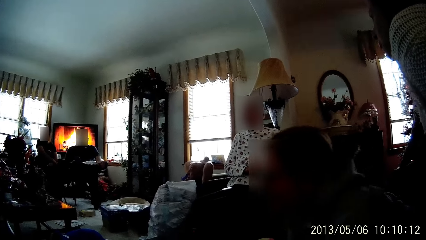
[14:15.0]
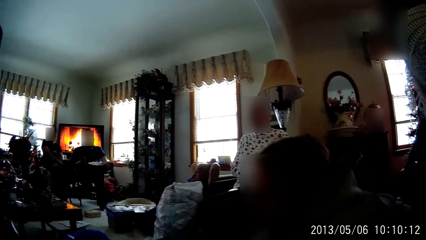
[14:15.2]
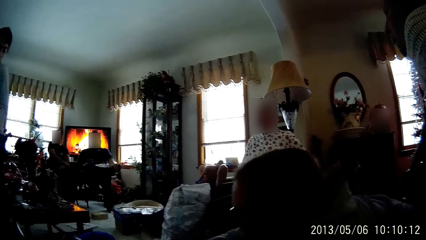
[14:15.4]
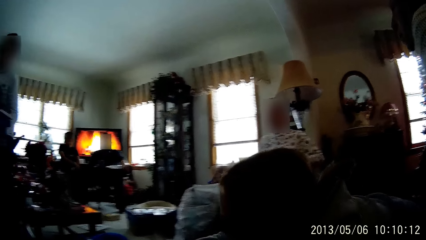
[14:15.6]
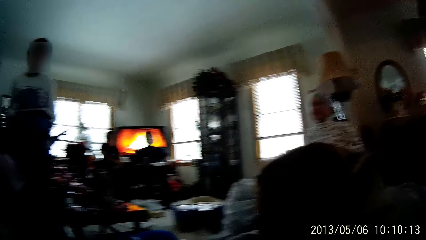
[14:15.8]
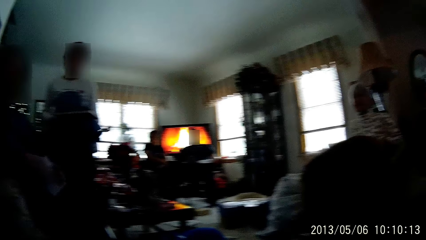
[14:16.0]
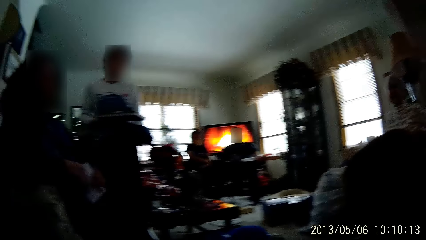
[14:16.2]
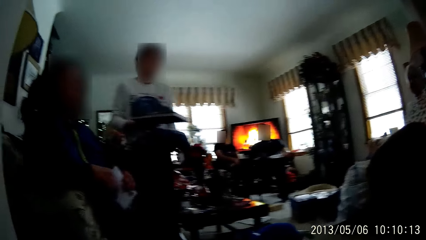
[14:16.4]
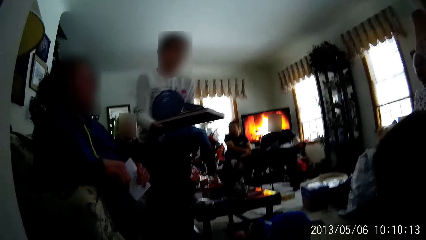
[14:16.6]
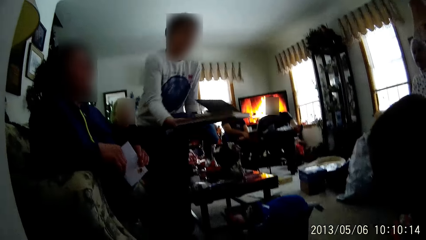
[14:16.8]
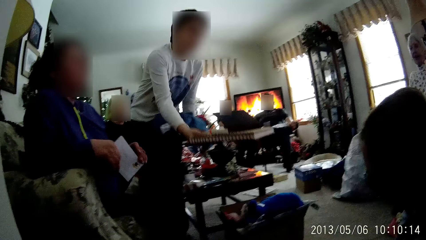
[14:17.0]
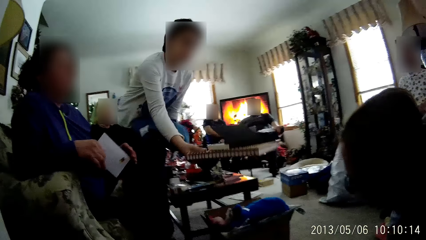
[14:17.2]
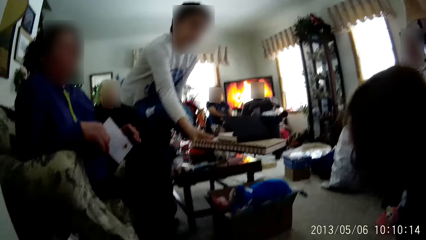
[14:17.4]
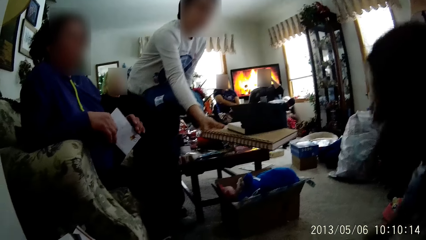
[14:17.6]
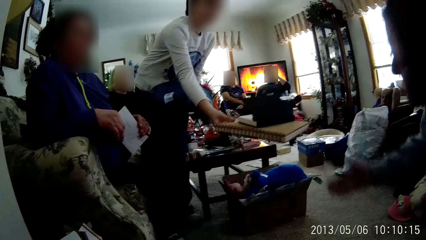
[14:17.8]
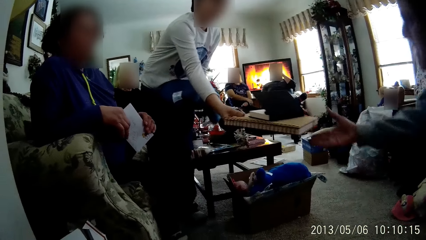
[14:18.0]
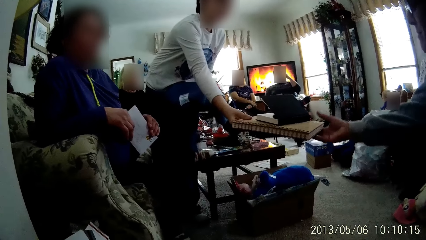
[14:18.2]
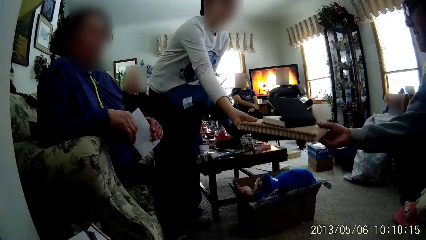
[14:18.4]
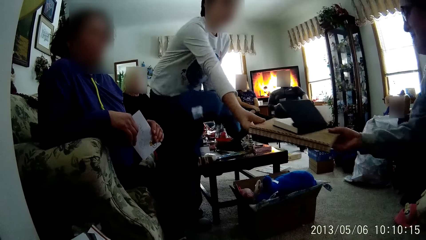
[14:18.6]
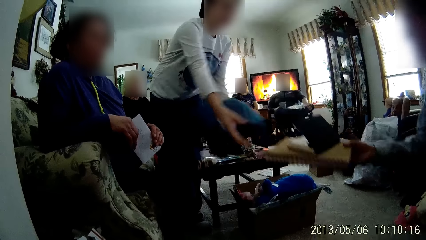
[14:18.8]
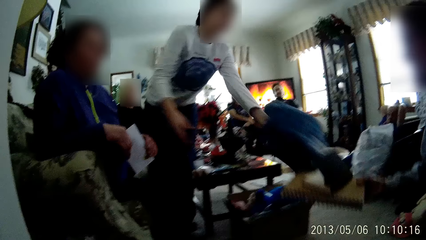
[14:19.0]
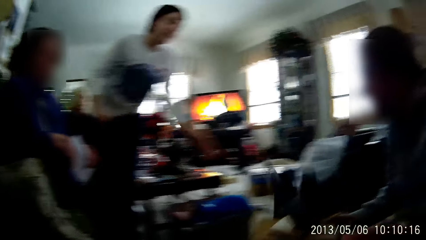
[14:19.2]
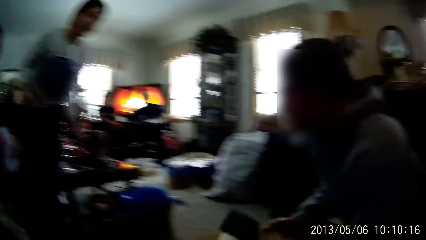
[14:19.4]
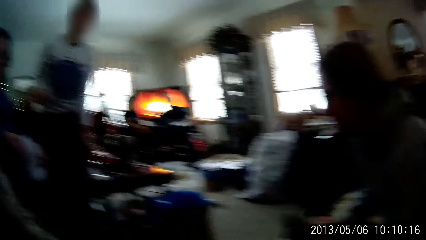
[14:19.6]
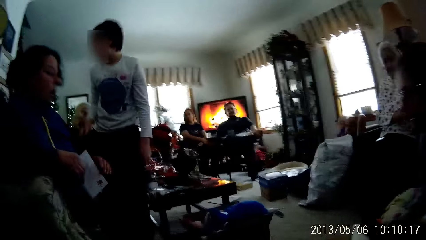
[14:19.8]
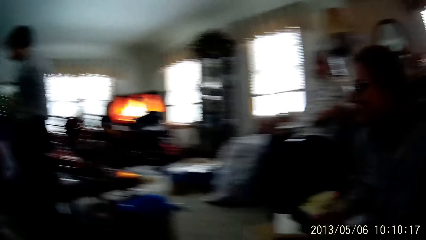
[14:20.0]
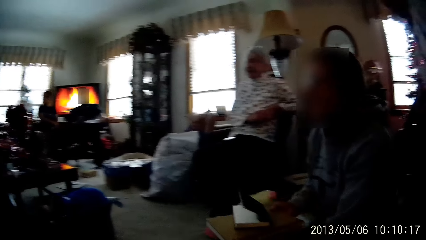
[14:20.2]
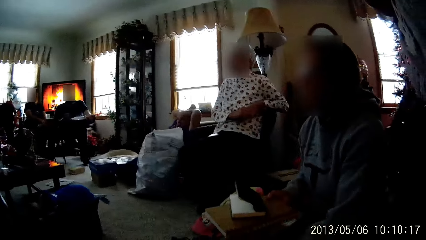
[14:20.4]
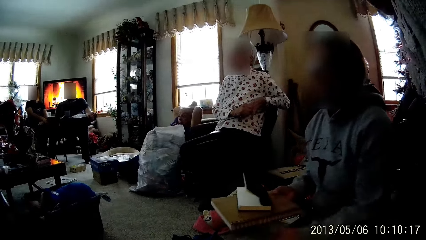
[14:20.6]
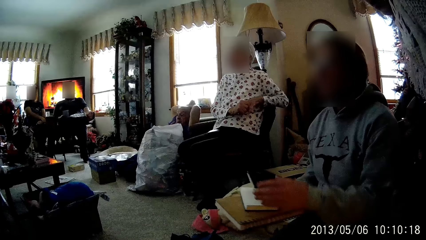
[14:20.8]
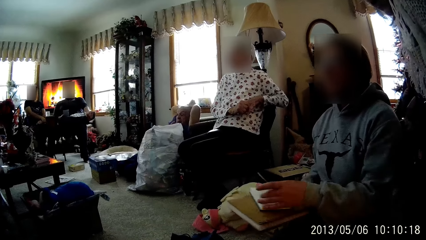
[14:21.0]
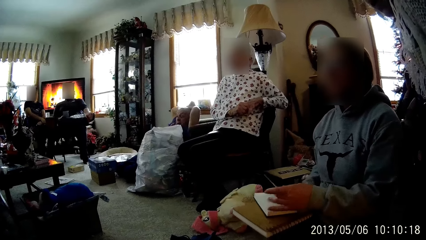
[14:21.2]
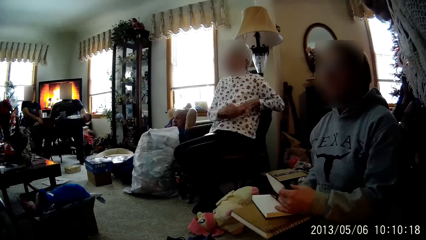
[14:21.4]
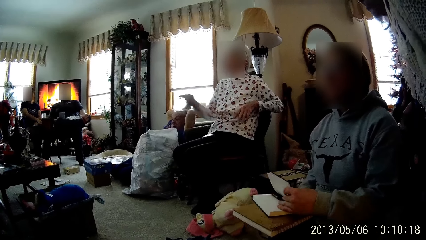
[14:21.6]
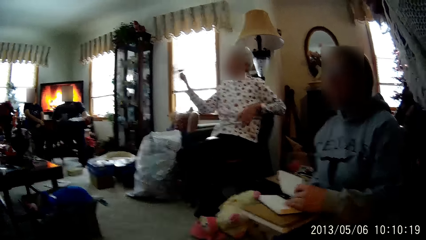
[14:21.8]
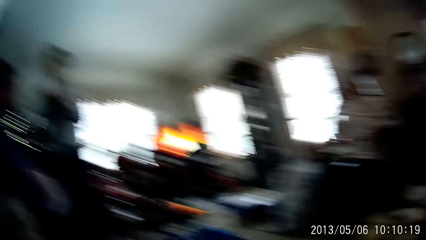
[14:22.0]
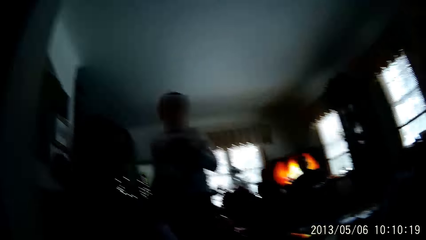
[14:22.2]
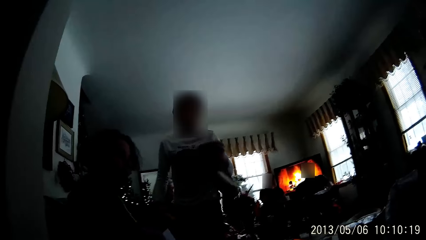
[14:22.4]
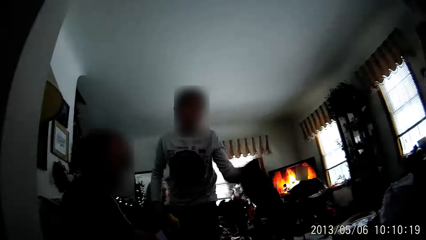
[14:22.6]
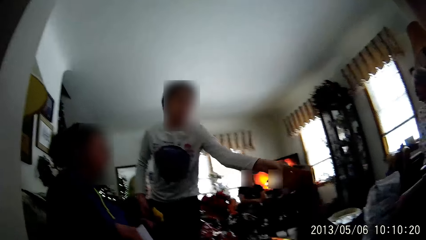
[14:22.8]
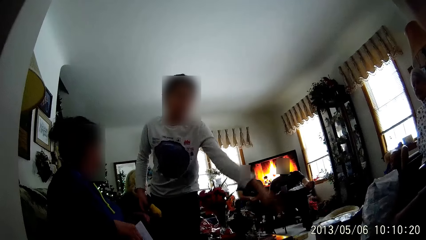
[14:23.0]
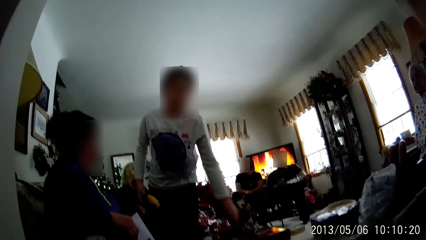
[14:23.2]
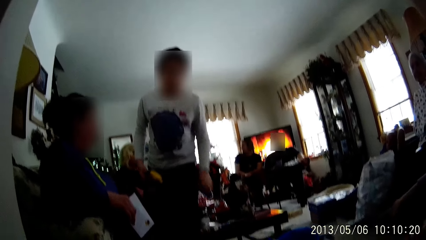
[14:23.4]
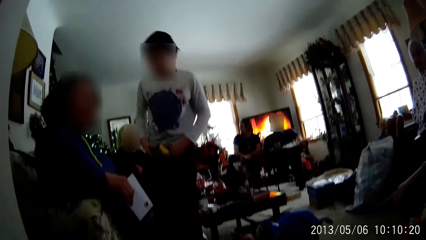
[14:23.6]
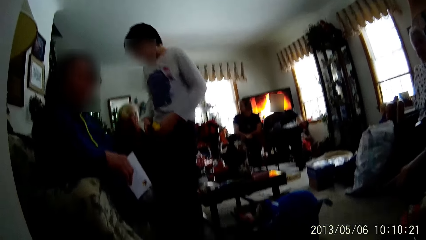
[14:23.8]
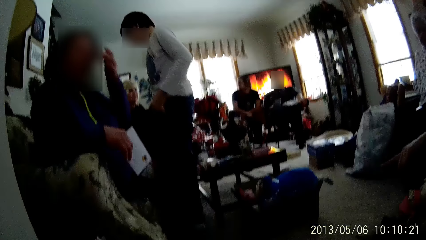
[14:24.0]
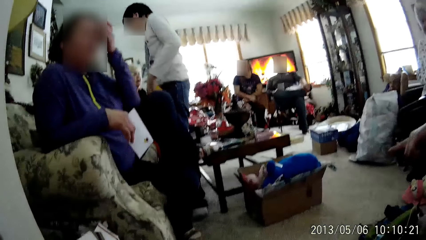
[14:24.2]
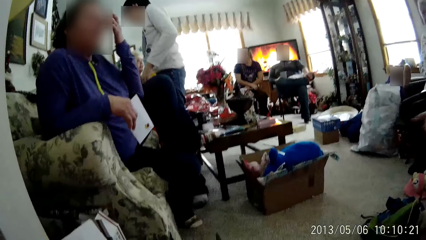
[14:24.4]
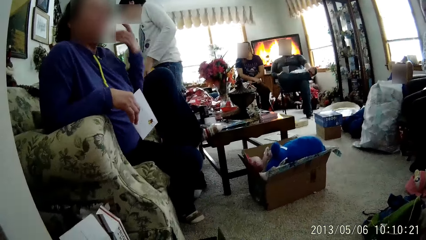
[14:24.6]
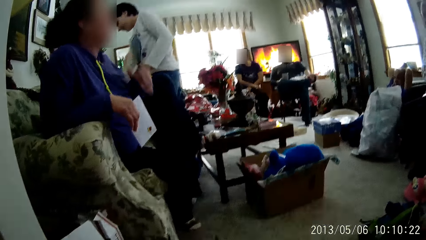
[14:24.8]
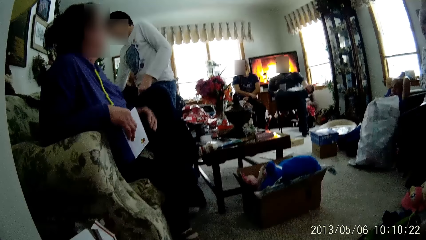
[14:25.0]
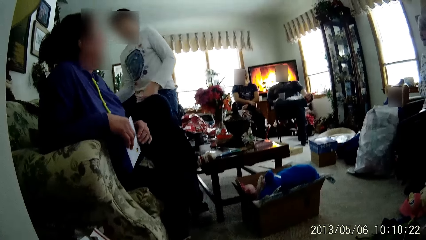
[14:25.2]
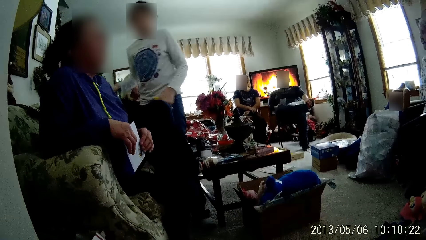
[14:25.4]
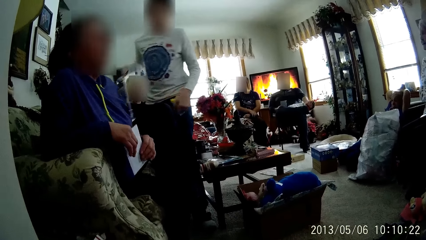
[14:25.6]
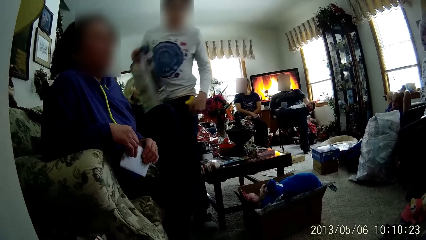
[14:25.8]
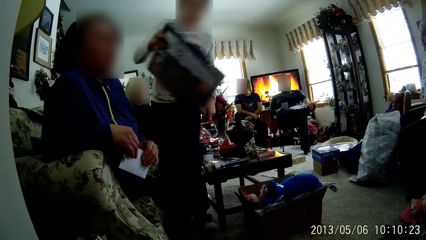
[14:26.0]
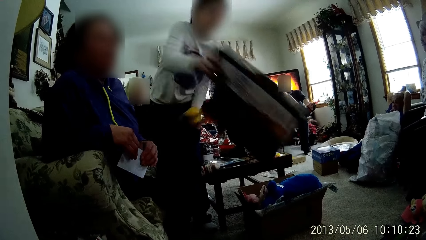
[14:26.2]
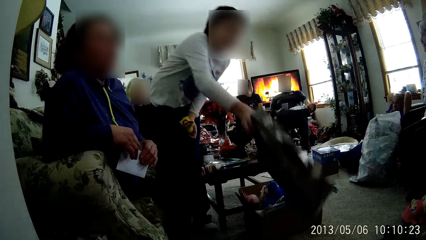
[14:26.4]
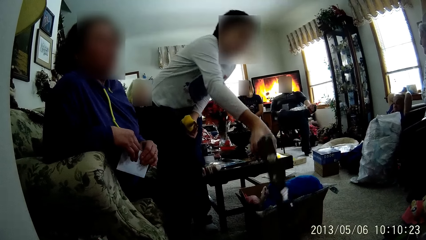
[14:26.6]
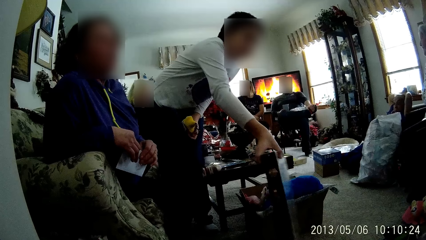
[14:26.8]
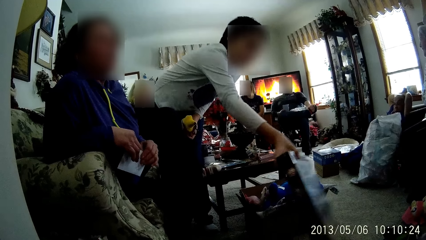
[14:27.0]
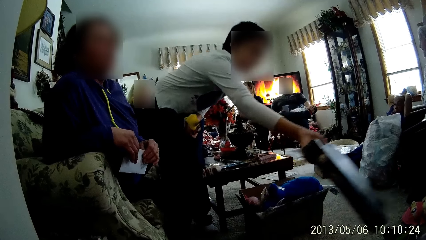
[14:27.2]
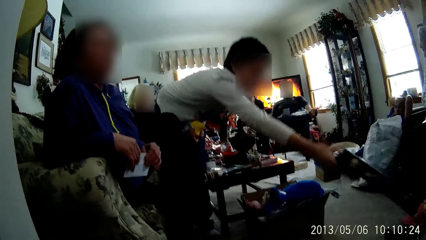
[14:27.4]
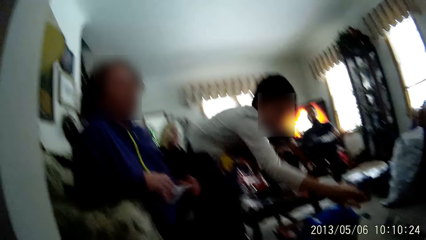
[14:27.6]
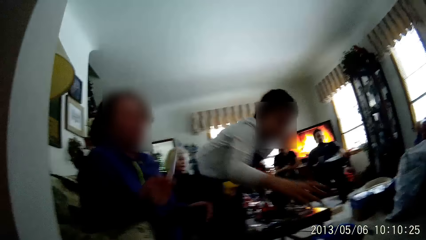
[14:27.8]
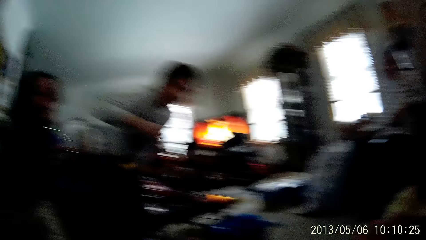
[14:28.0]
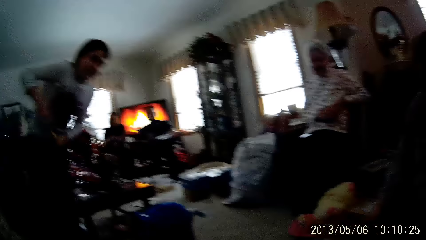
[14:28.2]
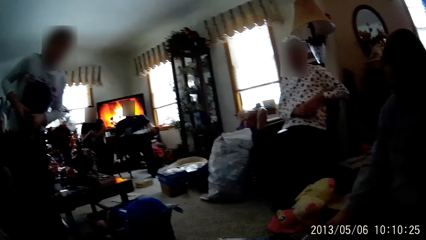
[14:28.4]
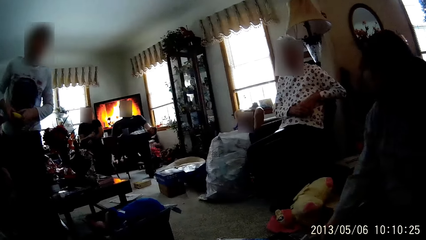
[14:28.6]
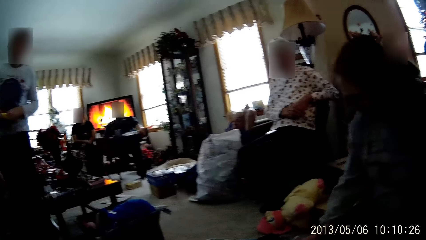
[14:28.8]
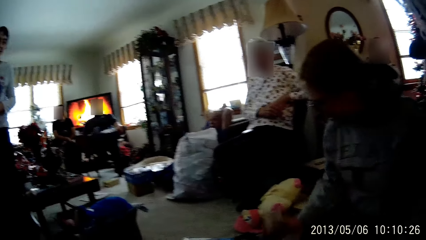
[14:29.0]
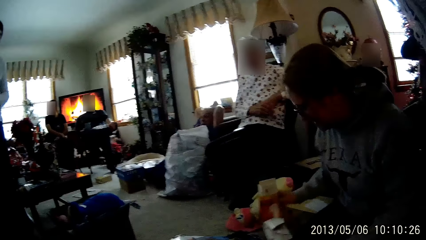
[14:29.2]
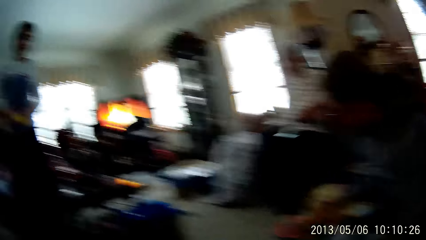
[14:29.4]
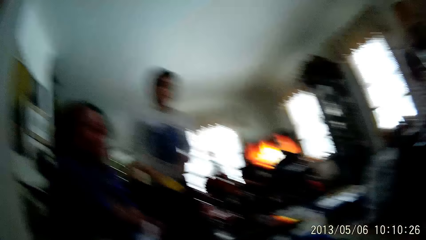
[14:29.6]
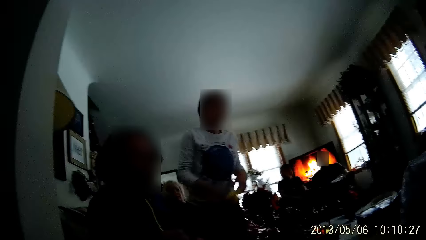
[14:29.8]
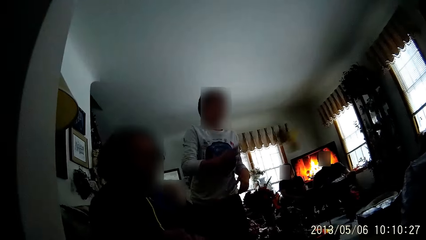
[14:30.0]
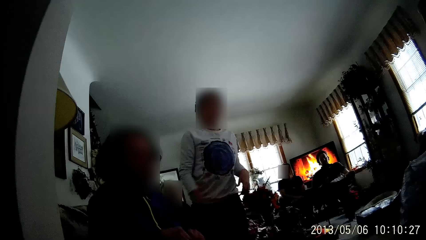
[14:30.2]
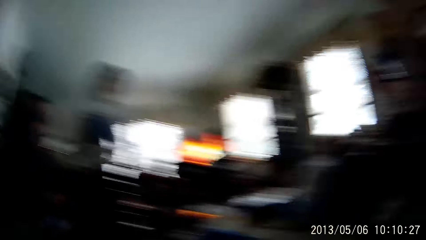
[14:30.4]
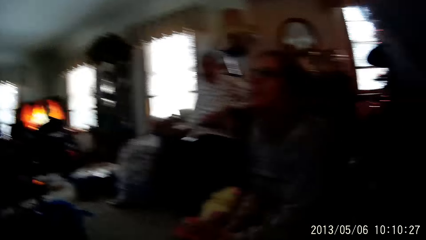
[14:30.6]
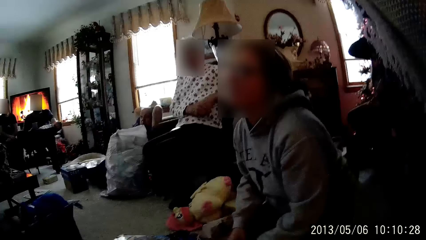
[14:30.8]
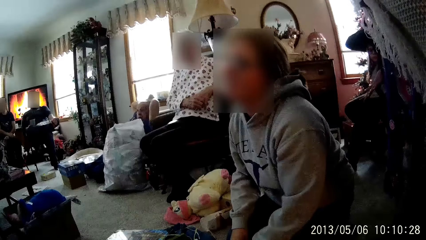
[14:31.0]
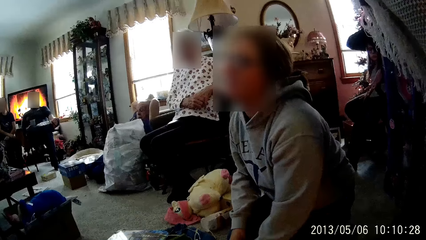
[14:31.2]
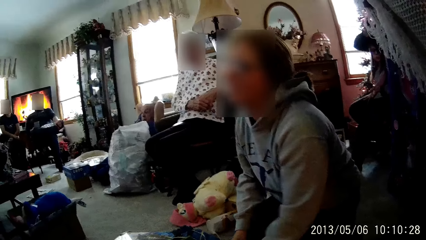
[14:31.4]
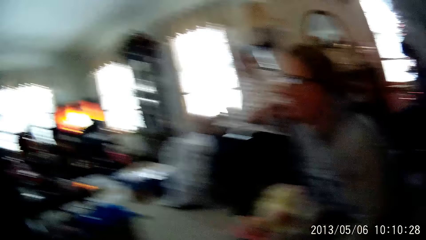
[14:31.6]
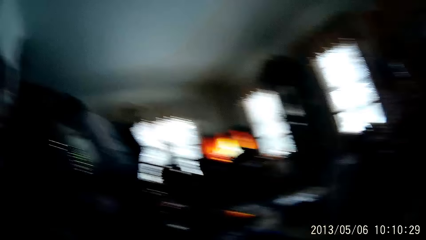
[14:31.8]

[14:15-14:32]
The man gives the book to a woman in the living room. The woman takes the book from the man with her right hand. The man throws clothing materials on the floor with his left hand. The man picks up a carton box on the couch with his right hand and throws the carton box on the floor in the living room.
